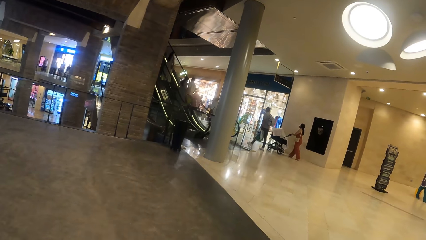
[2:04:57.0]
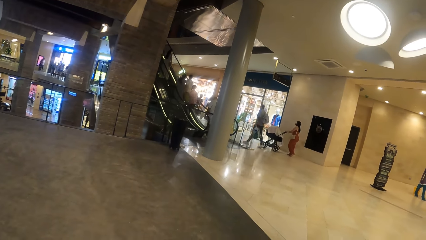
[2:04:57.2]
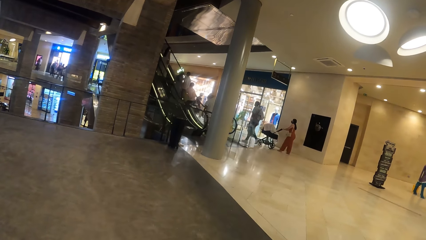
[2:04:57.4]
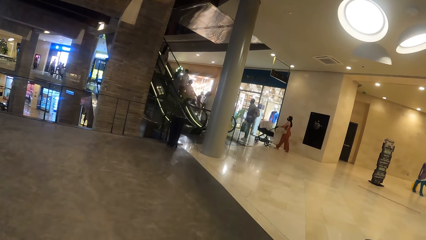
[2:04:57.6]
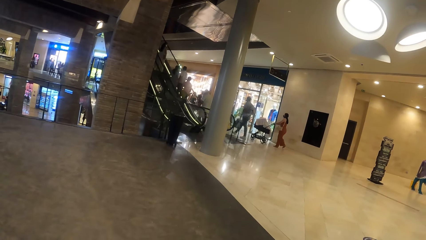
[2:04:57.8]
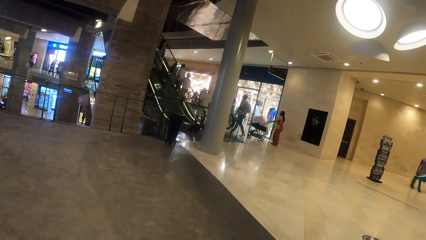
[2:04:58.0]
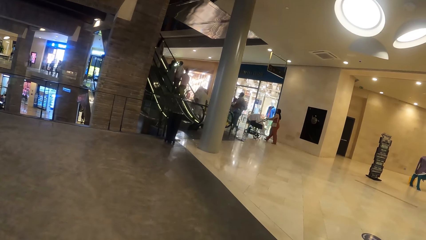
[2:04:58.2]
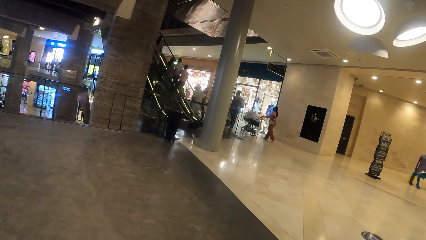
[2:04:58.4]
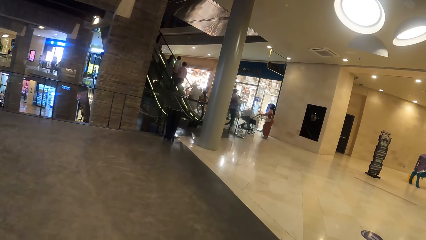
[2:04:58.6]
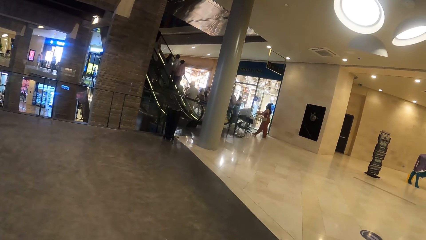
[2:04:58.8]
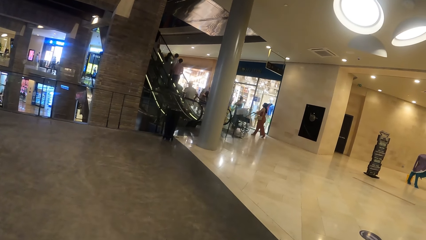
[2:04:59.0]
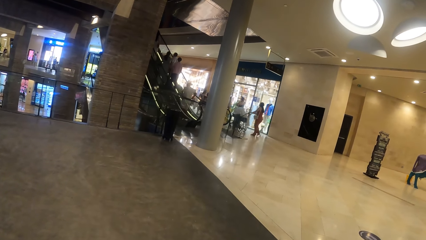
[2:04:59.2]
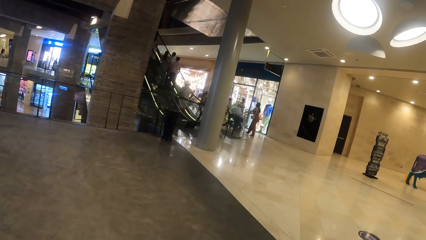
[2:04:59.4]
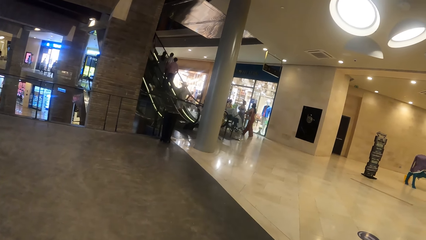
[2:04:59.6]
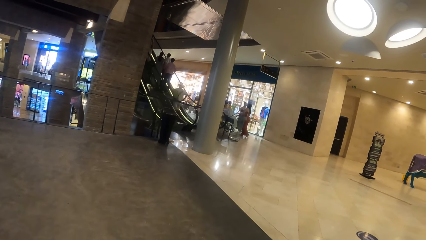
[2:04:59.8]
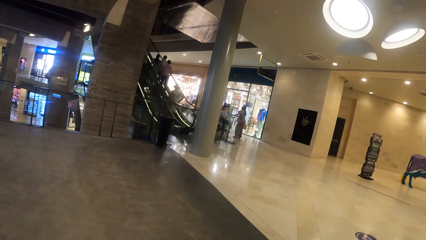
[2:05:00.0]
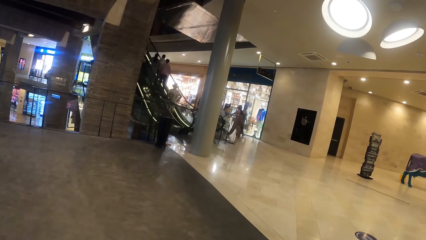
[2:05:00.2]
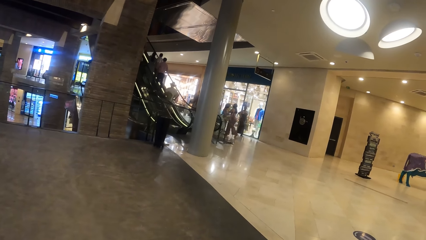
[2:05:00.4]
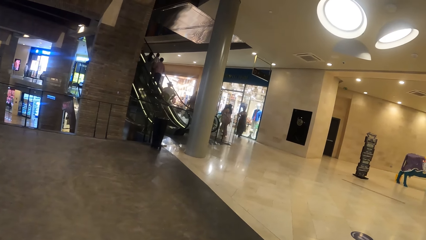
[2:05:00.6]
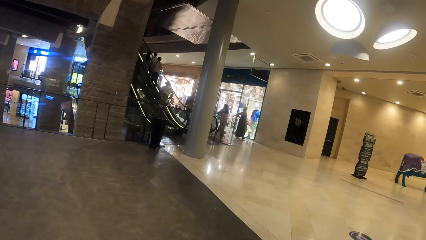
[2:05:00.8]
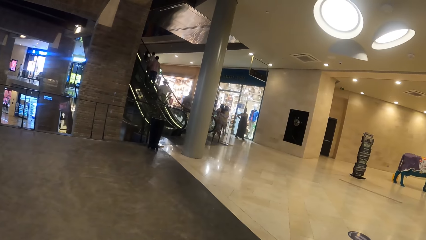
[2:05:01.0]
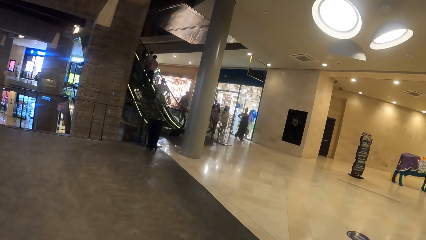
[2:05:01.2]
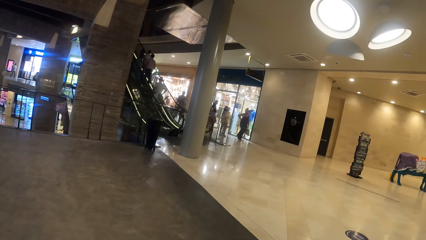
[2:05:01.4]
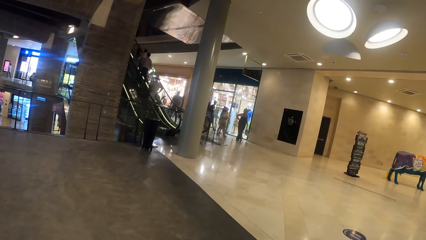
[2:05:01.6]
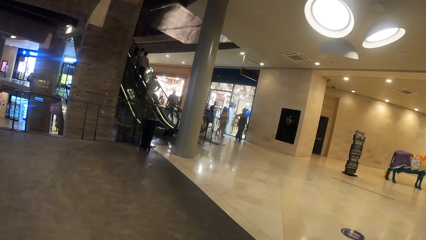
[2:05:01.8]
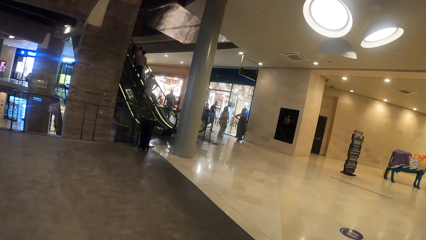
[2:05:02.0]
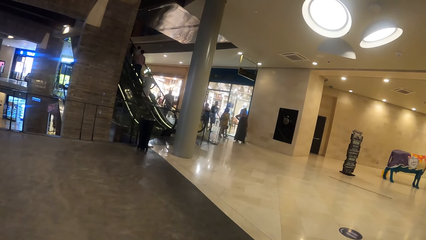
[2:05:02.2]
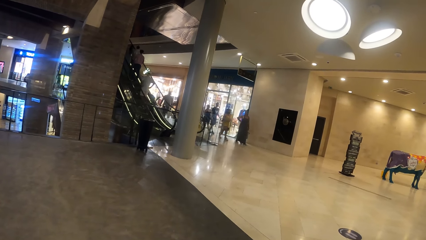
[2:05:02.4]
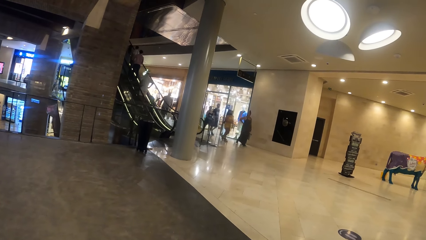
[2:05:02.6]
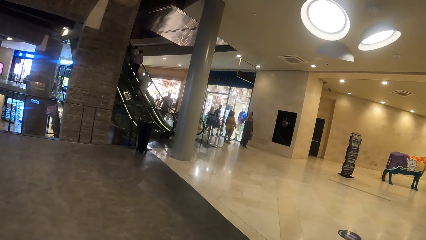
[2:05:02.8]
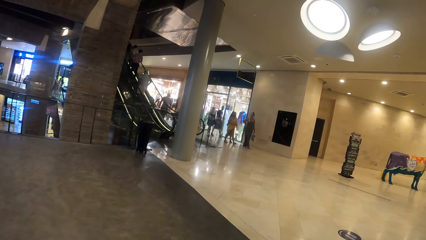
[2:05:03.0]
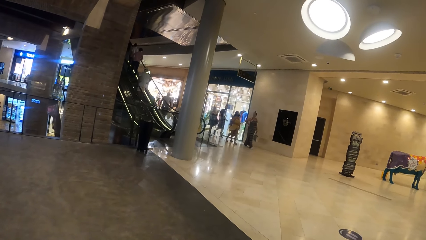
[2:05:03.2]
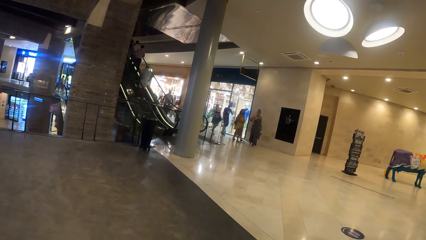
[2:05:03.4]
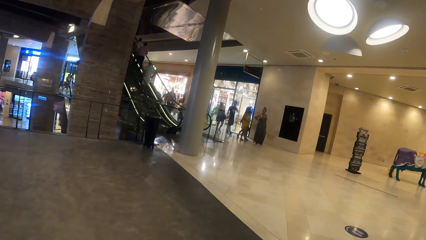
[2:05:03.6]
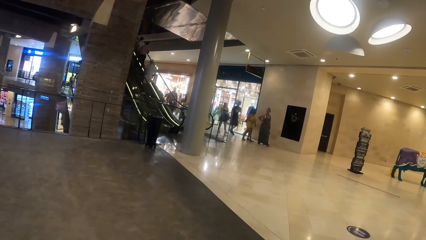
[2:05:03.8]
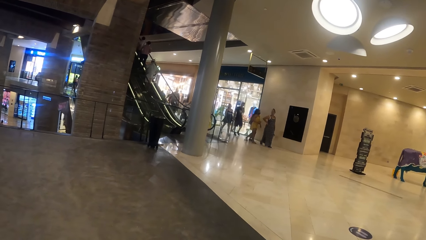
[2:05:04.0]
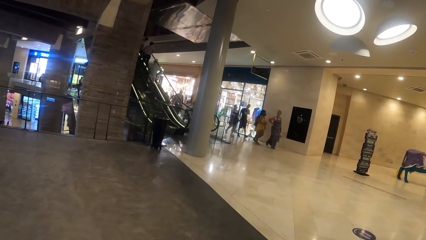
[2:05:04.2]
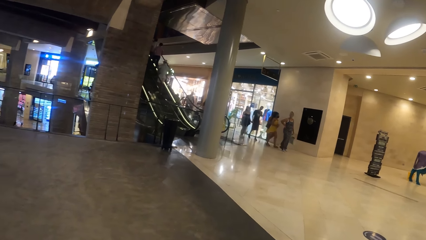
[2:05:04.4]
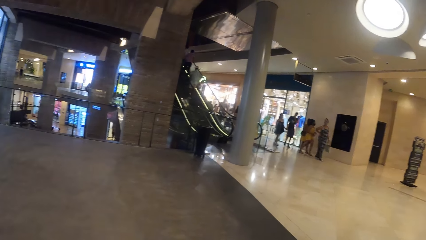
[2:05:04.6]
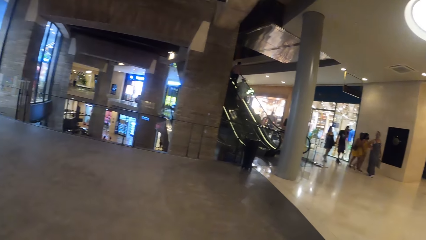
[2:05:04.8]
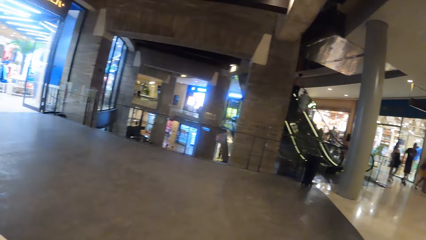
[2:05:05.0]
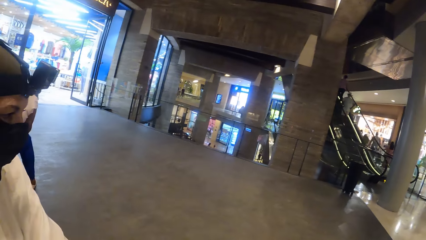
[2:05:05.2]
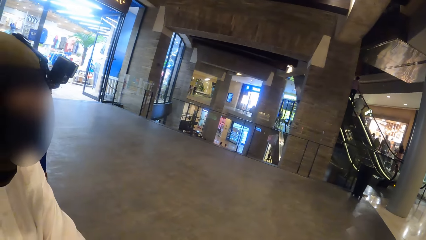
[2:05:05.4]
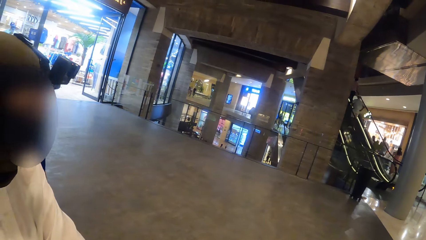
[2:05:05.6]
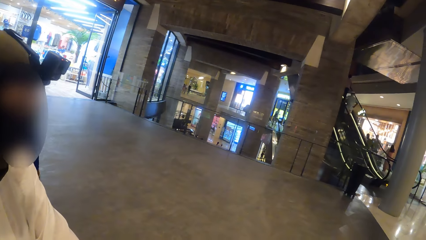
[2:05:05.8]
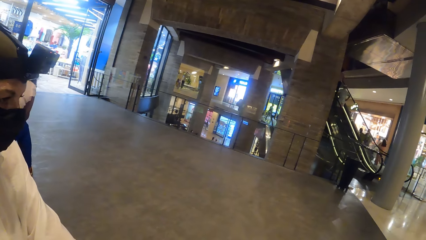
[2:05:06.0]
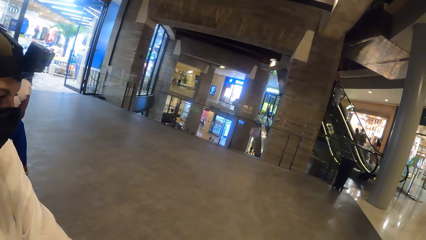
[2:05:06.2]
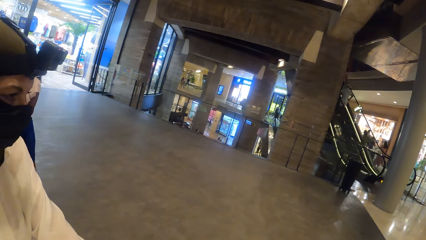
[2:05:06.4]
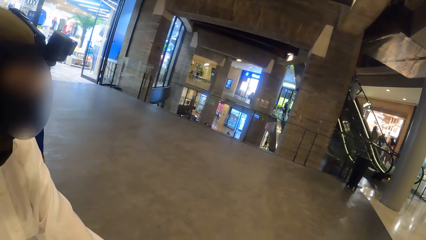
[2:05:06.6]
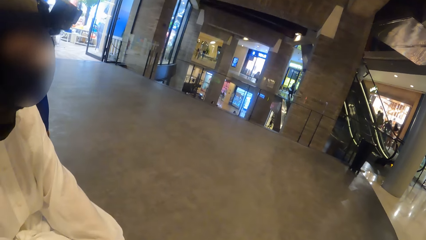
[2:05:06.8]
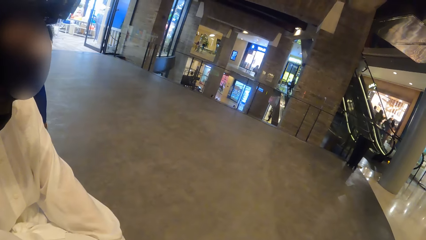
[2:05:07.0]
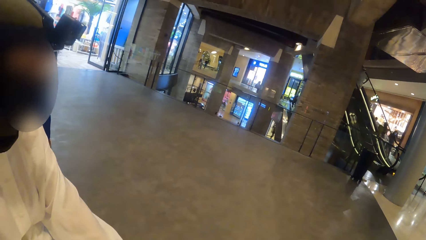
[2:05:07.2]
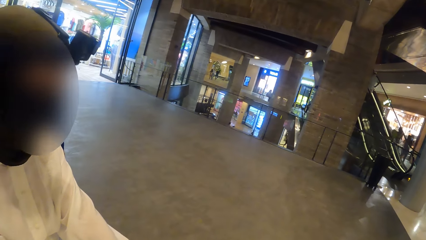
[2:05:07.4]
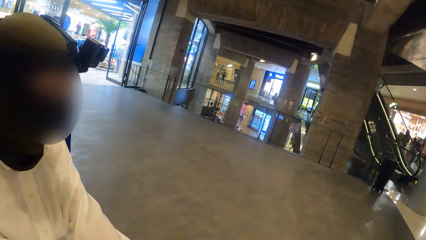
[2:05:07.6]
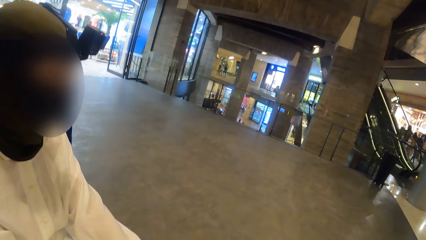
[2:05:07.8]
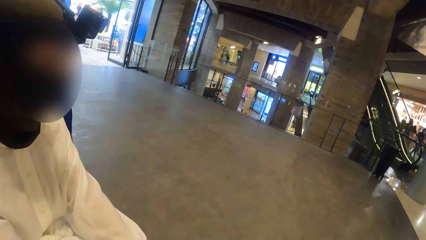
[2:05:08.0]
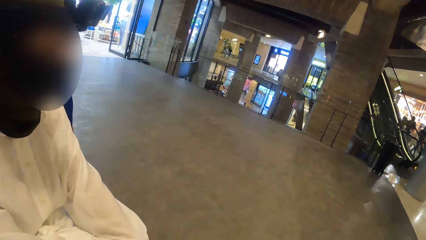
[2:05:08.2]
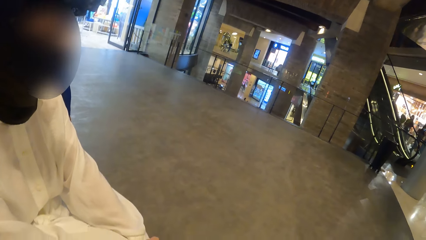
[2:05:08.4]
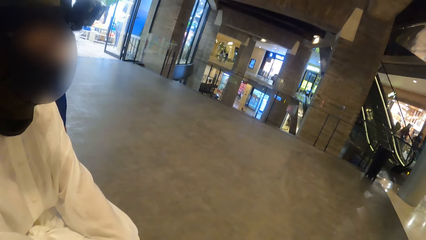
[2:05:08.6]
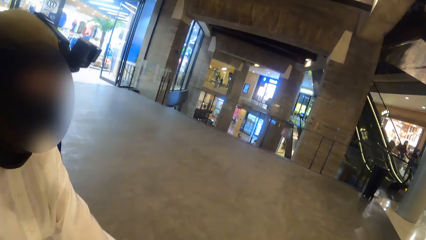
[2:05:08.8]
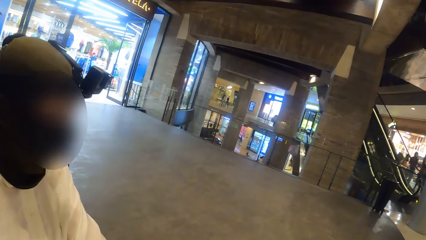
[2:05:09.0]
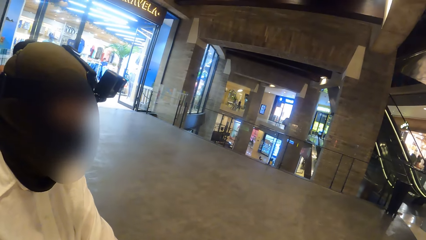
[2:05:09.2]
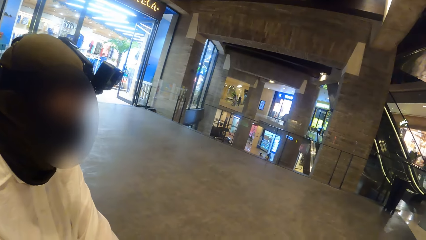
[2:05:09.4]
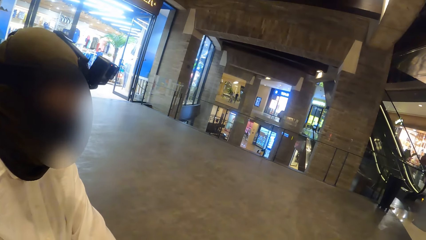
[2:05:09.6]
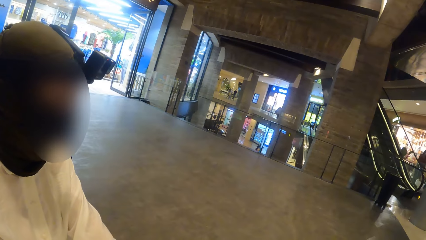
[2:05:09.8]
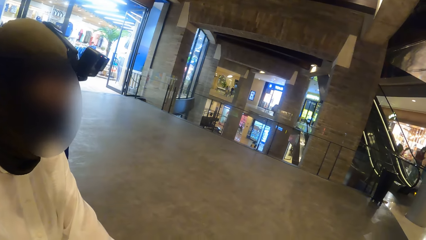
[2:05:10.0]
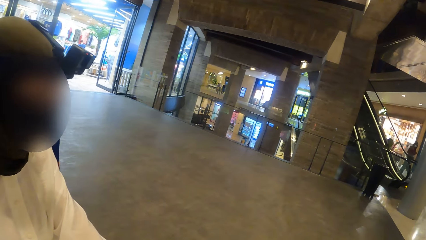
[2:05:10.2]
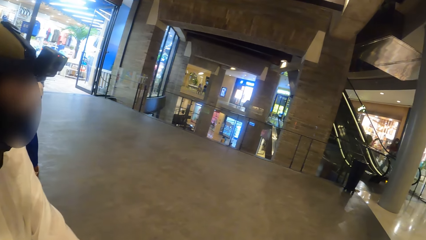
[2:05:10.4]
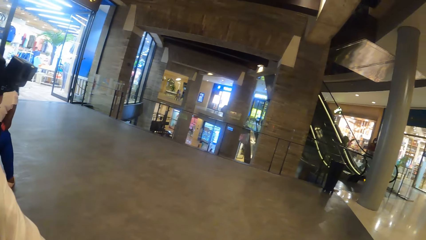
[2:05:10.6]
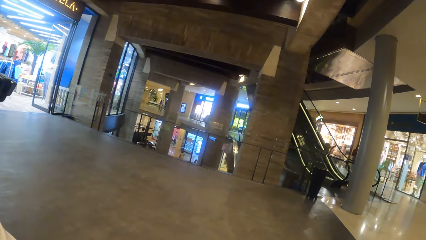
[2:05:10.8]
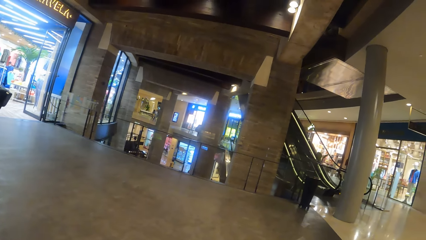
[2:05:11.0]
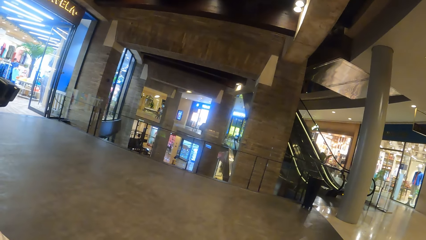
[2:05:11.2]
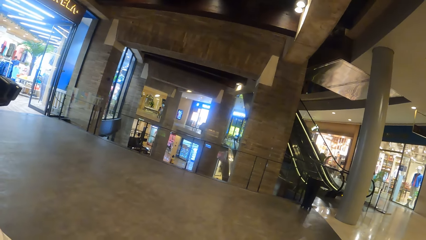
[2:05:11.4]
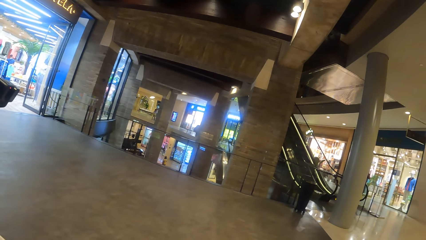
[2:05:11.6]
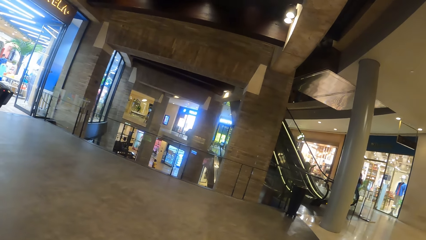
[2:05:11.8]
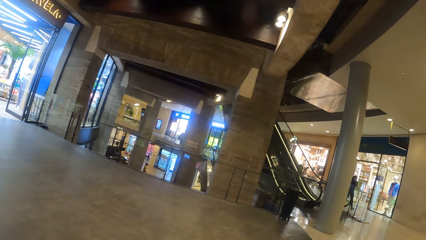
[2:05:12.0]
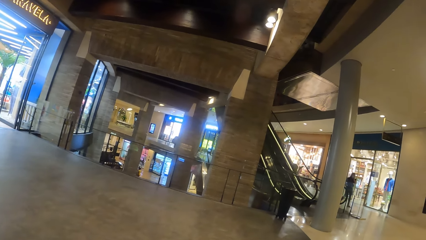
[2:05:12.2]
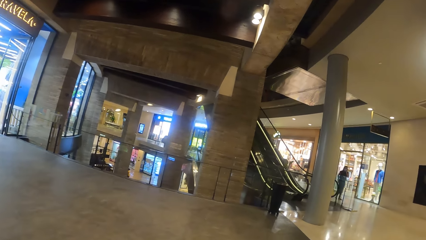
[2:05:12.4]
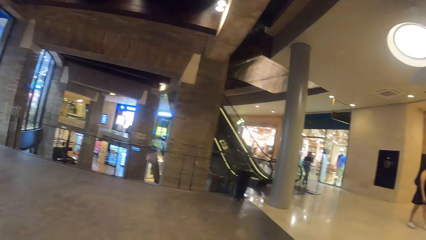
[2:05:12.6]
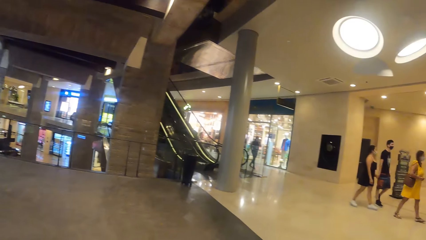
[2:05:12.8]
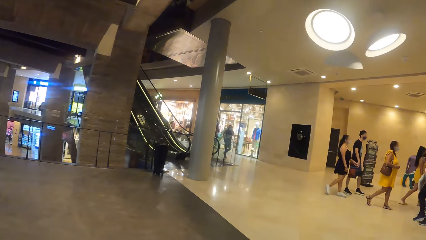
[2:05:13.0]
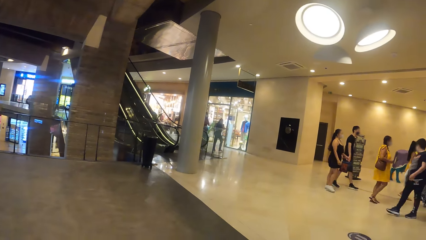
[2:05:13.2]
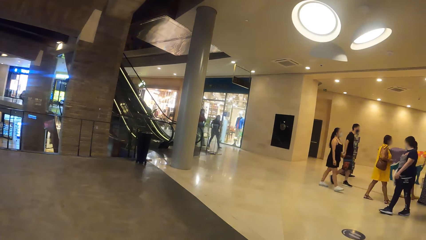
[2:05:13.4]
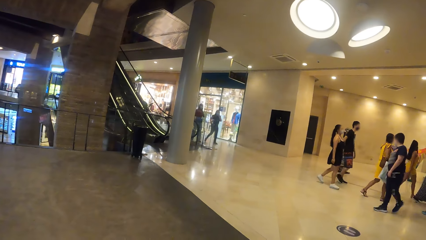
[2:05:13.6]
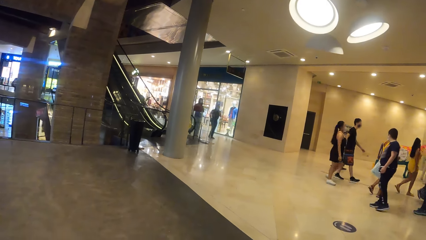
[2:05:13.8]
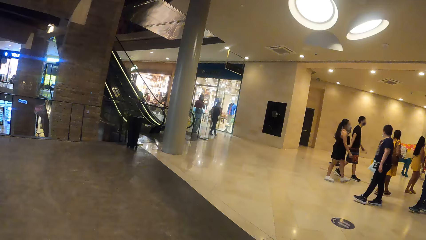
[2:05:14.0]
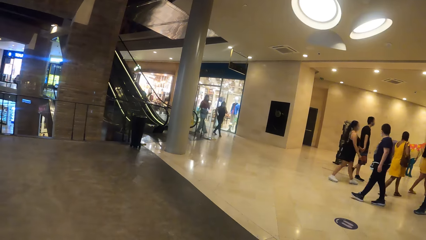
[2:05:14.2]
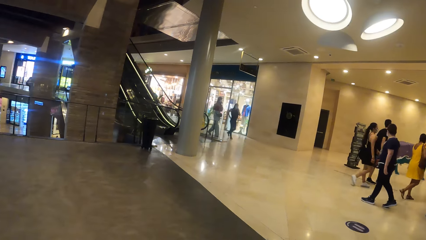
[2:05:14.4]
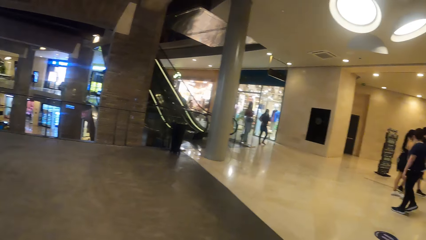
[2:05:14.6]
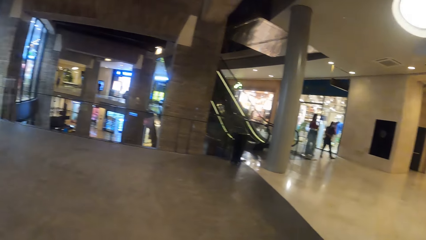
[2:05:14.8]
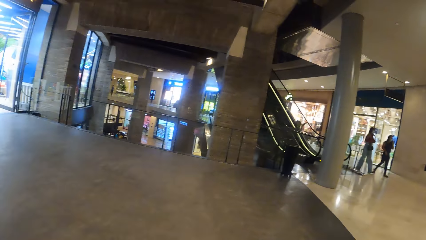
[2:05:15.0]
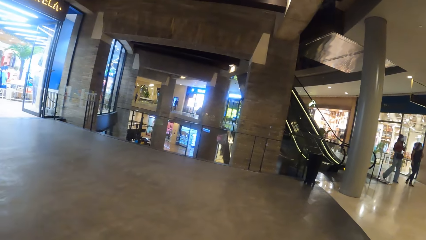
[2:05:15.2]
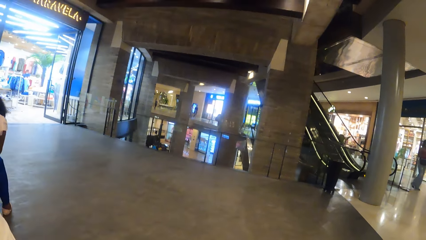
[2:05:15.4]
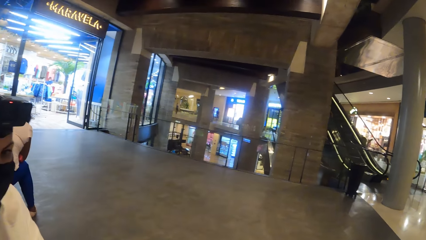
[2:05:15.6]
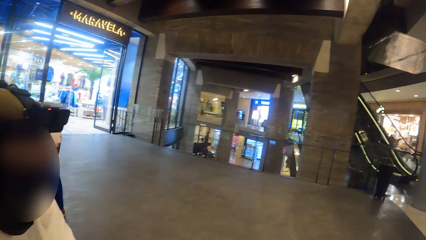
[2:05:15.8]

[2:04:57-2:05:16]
The camera wearer interacts with a woman. They look around.
